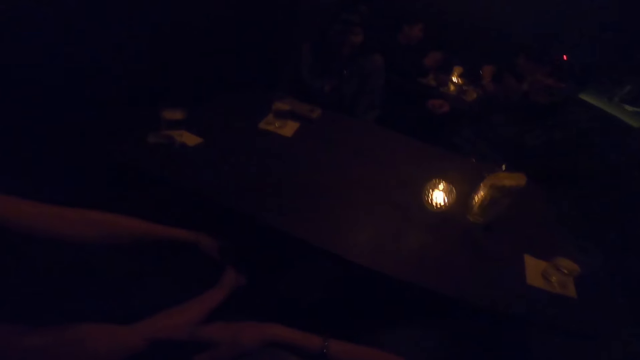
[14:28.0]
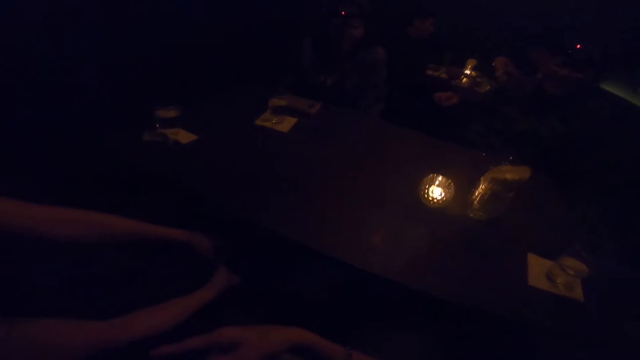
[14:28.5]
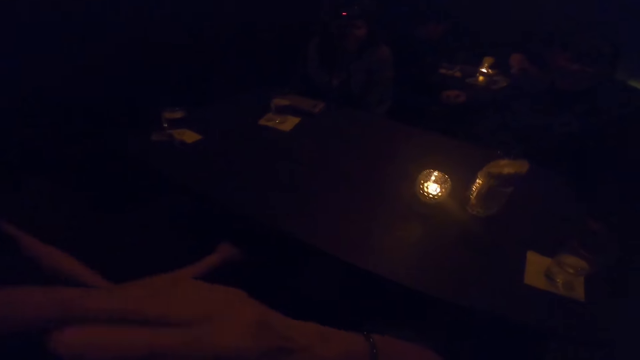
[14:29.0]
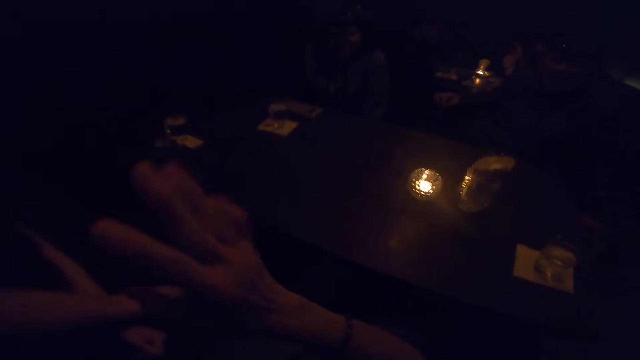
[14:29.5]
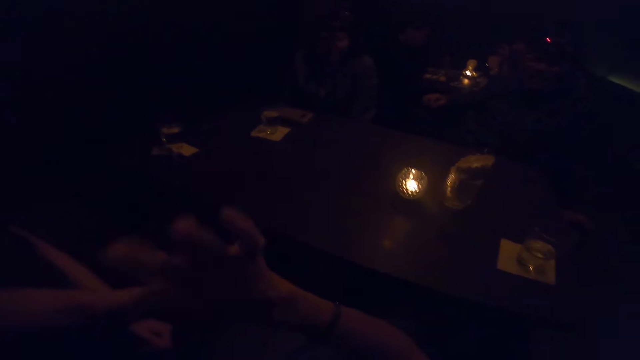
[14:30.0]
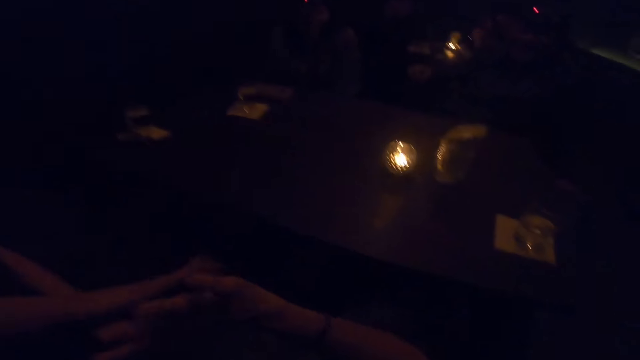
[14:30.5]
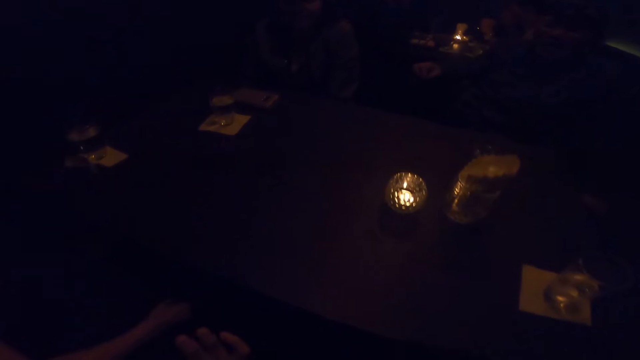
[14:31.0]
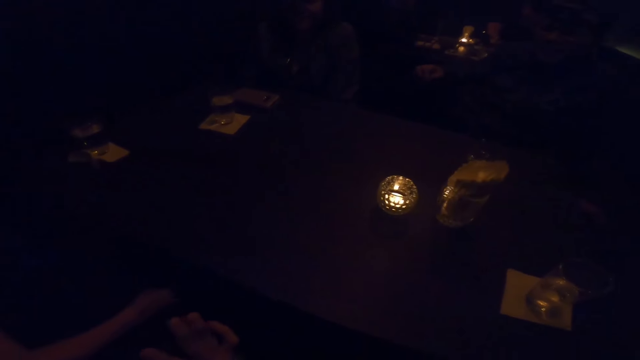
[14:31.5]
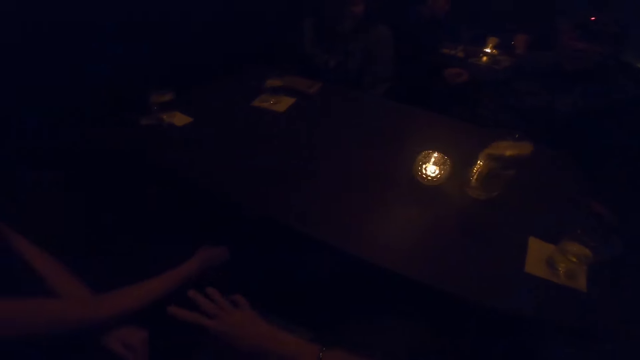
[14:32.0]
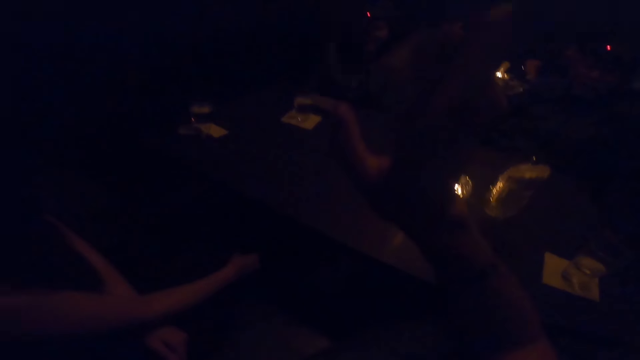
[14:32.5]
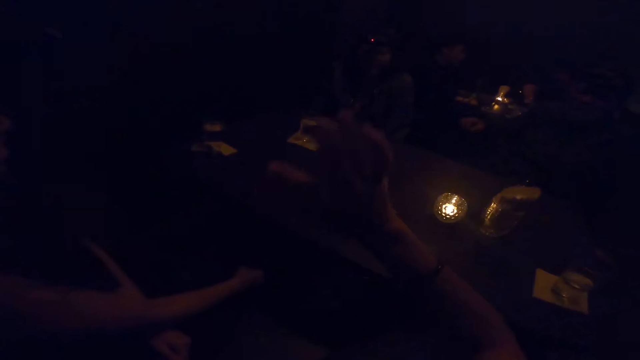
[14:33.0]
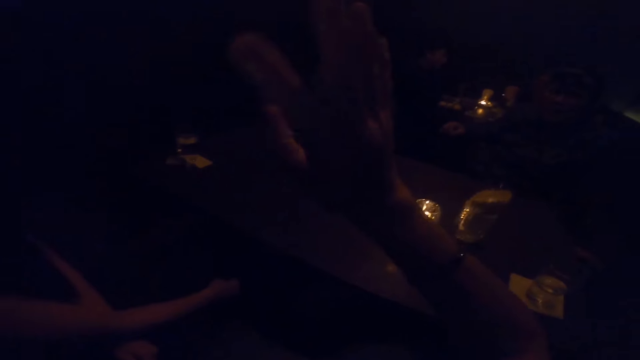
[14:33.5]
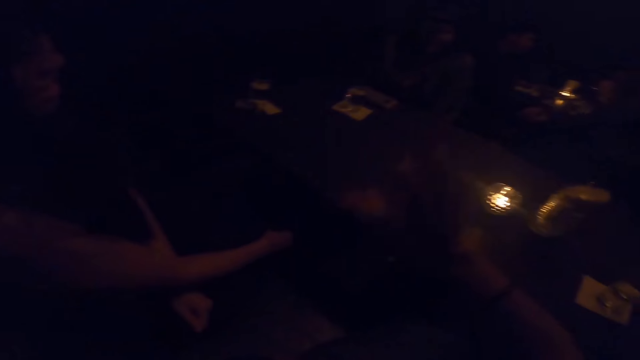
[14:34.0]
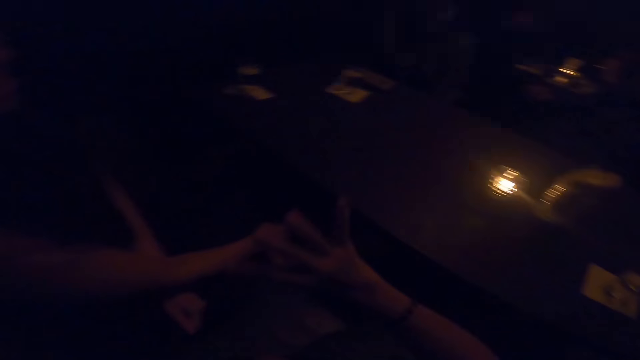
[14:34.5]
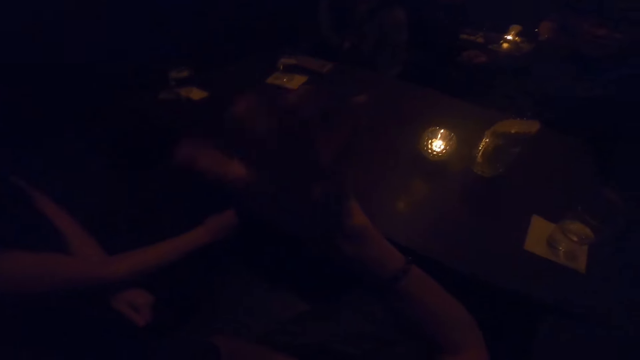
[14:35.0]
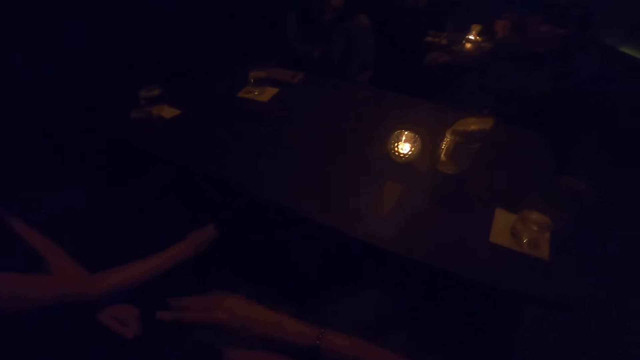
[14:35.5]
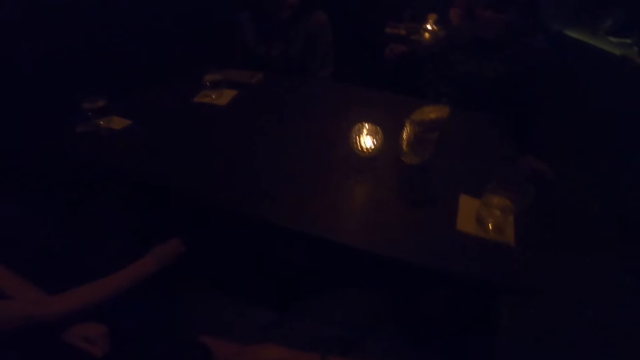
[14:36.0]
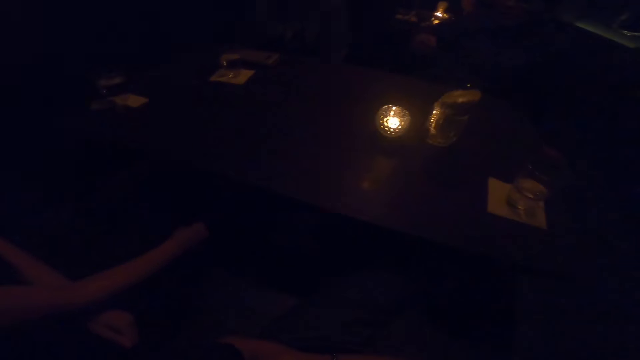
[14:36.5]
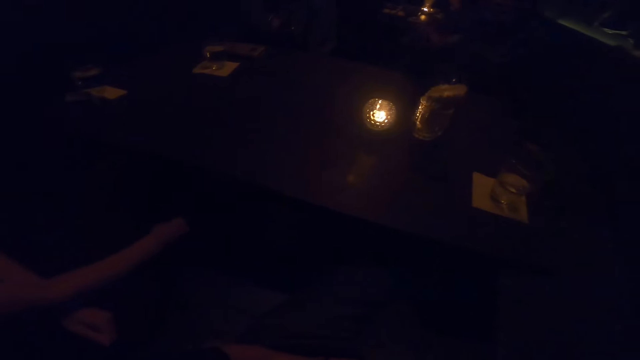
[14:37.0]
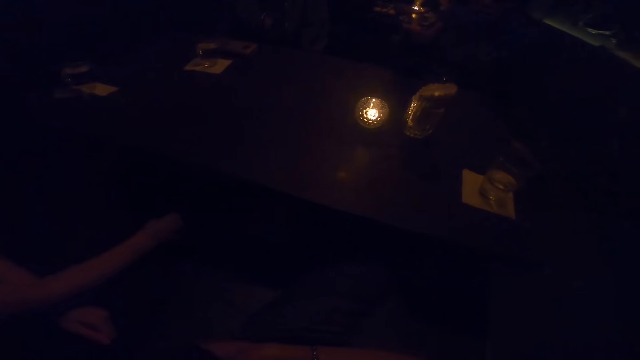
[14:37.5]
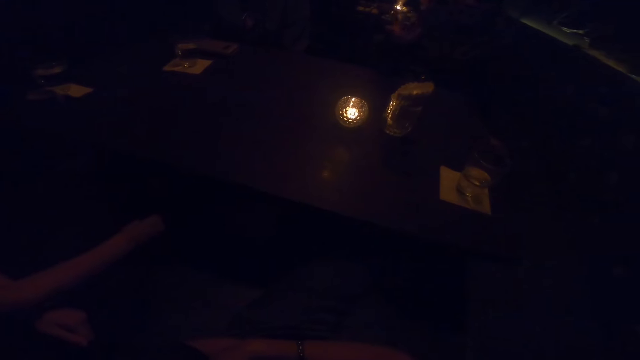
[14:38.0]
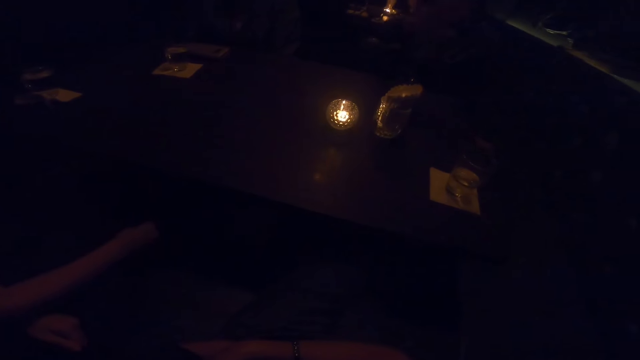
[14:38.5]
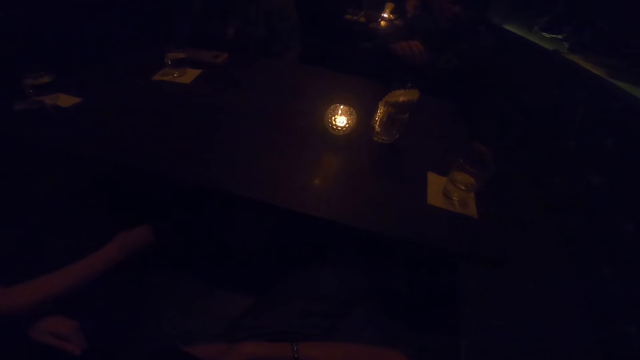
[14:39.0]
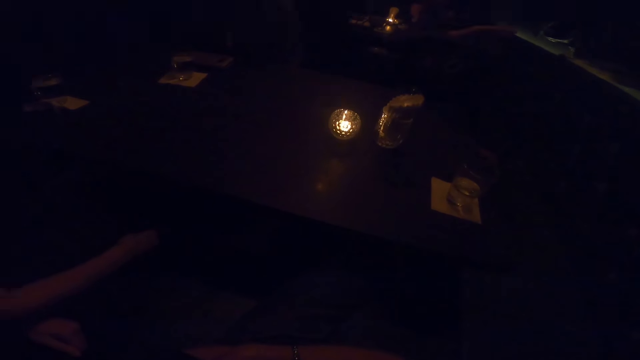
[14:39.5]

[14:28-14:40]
The camera wearer raises a hand.

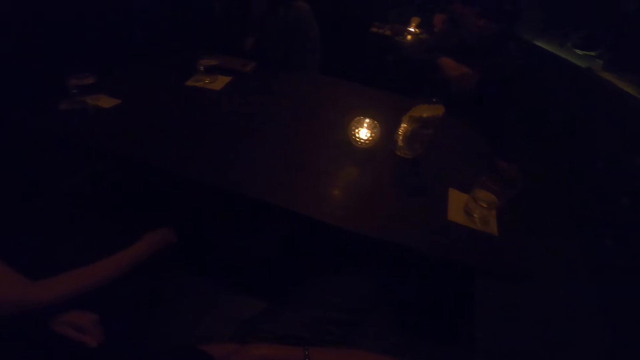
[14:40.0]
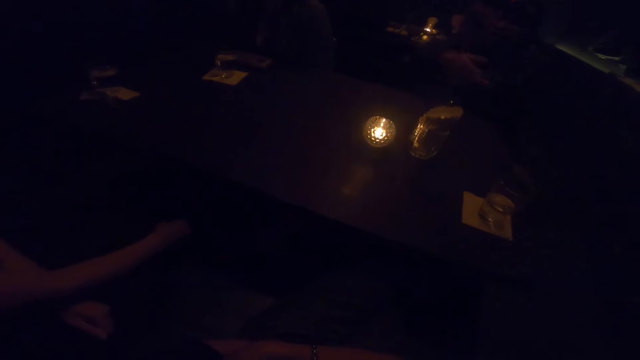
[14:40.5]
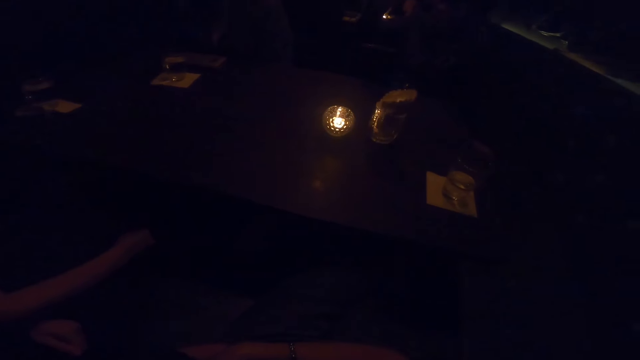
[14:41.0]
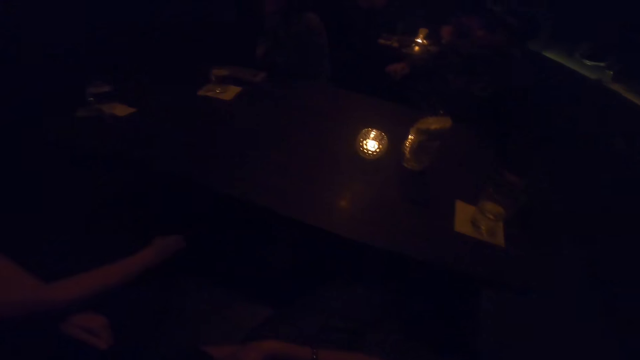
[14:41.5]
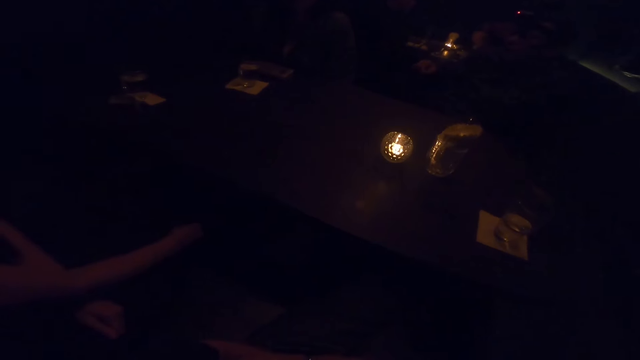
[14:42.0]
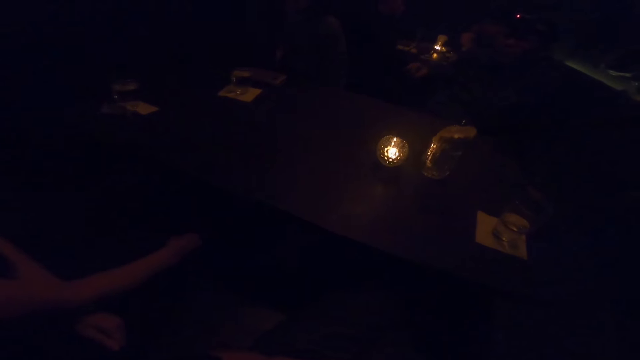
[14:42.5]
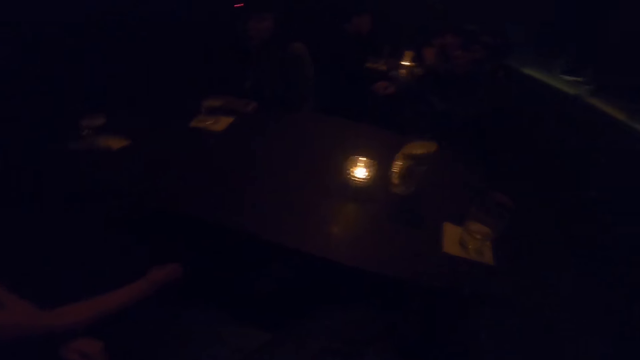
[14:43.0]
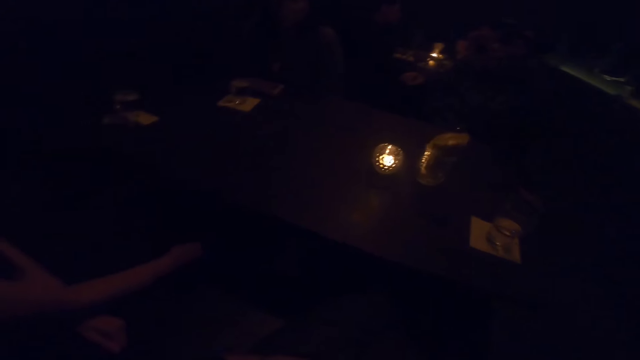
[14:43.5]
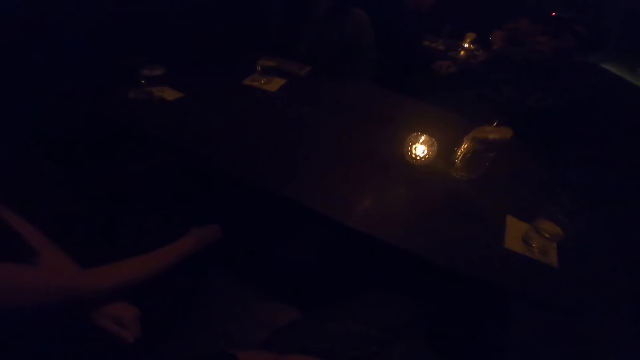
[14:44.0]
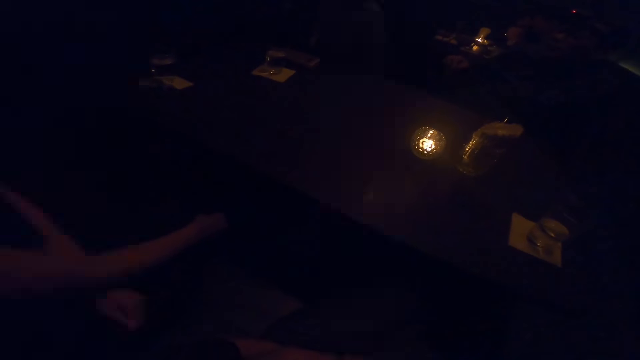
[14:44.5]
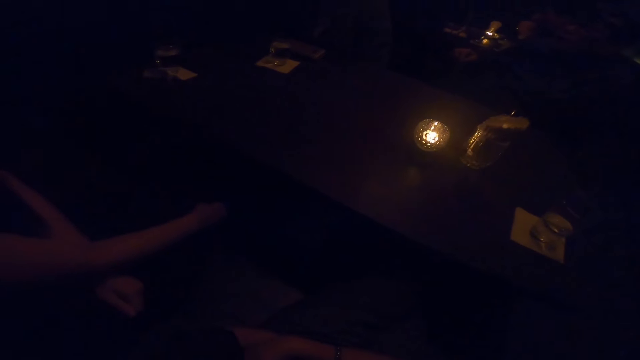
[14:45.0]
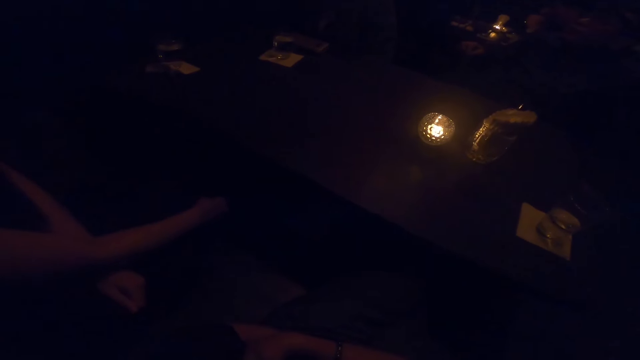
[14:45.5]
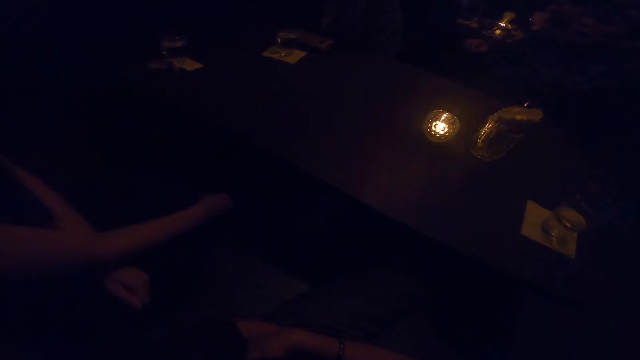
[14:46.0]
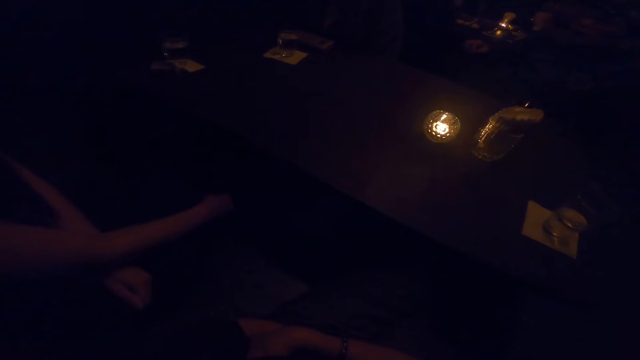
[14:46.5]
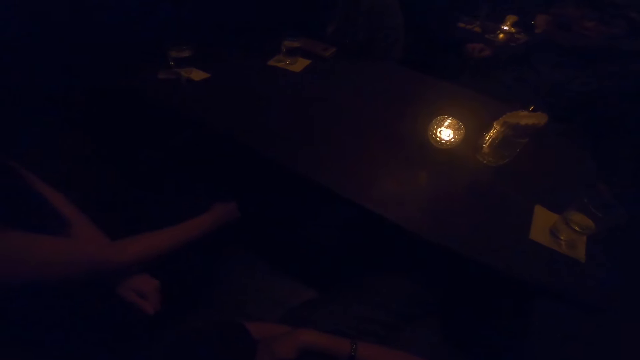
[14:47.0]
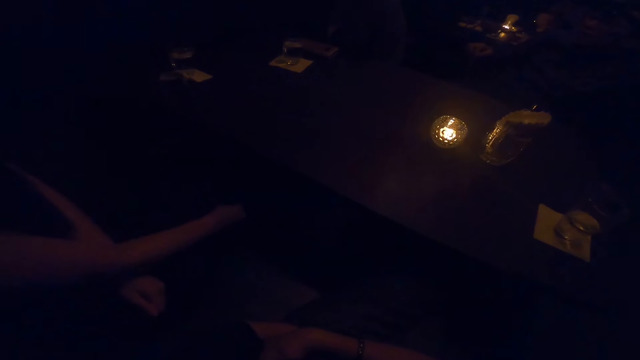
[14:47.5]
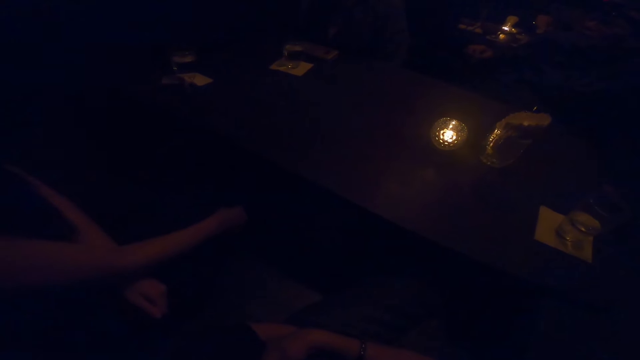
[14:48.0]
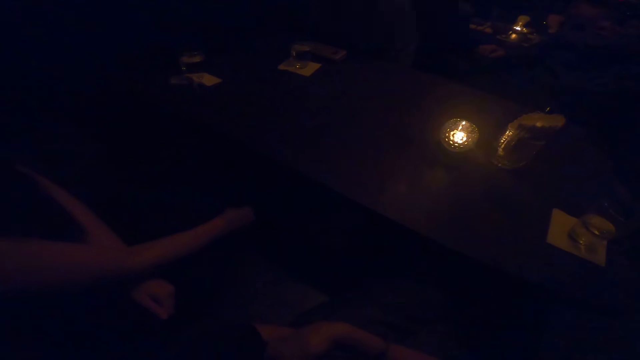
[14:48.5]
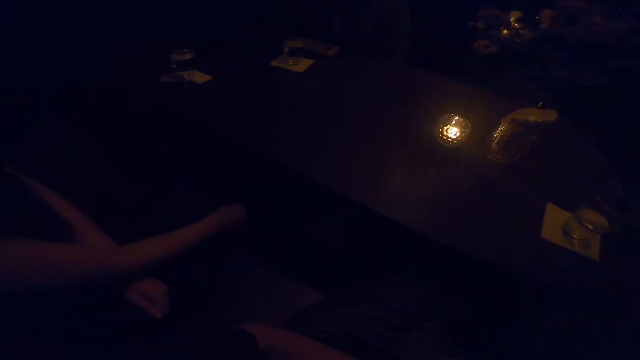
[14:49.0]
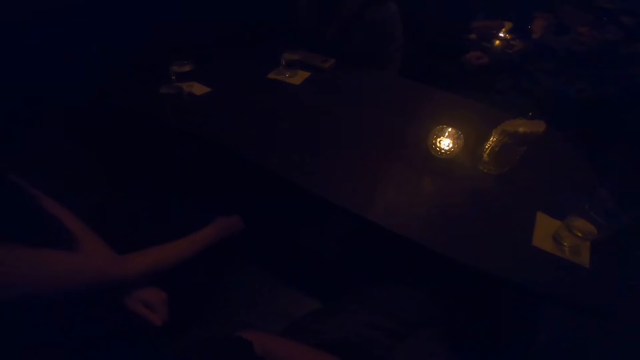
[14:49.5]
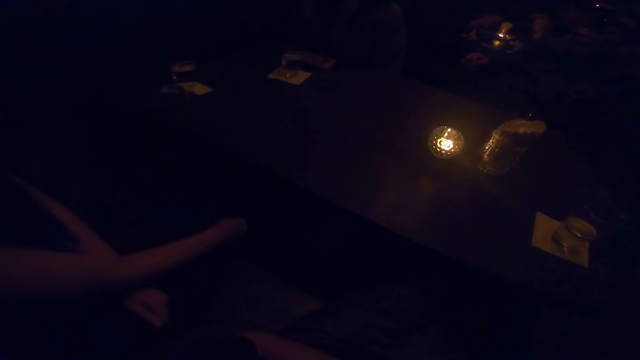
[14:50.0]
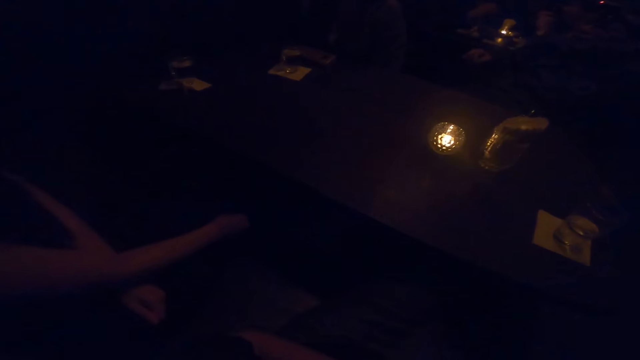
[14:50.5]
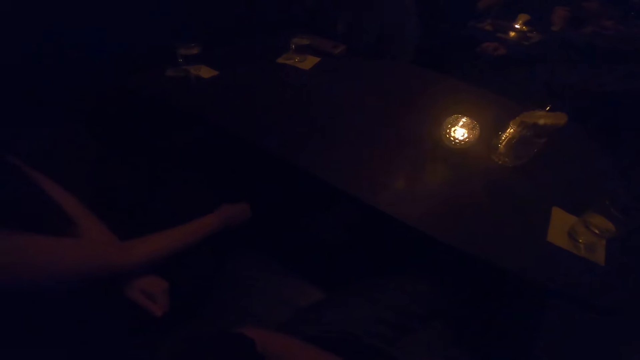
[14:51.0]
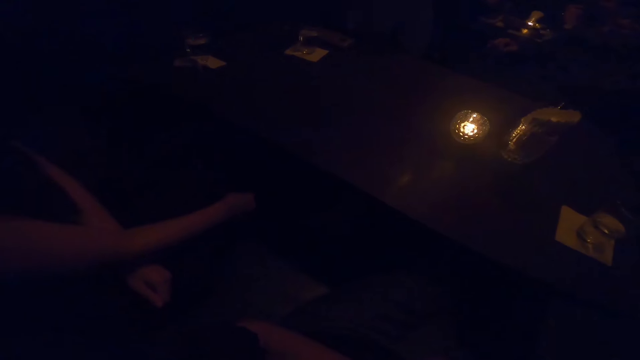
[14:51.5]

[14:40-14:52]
The camera wearer looks around.
